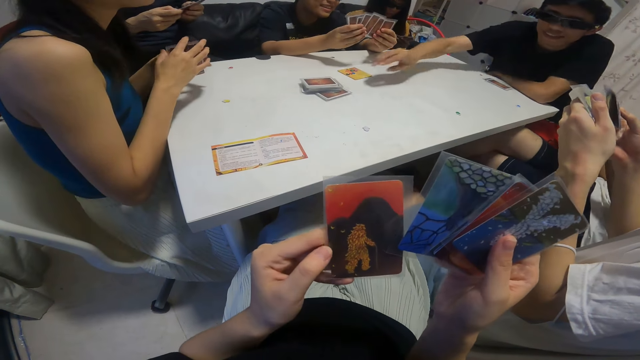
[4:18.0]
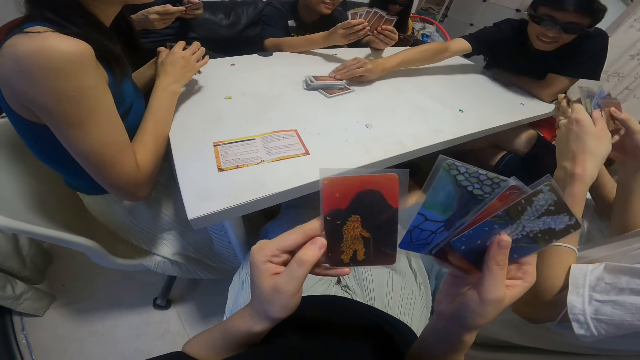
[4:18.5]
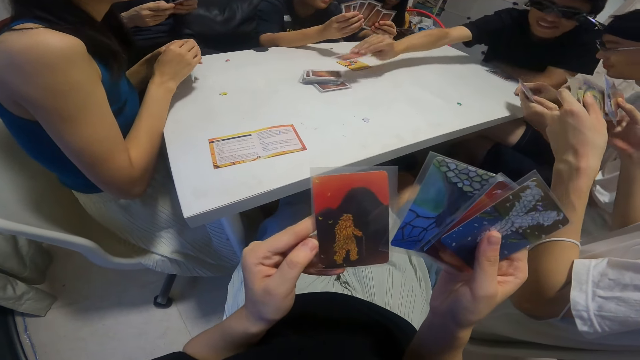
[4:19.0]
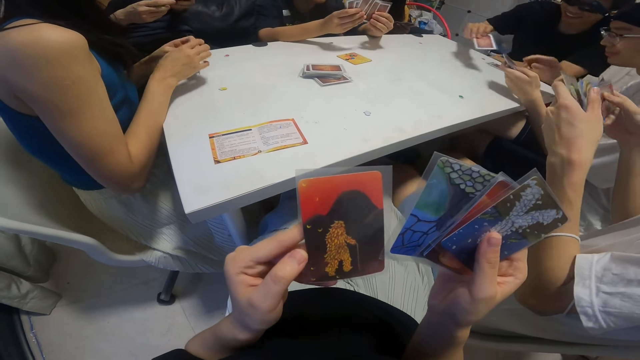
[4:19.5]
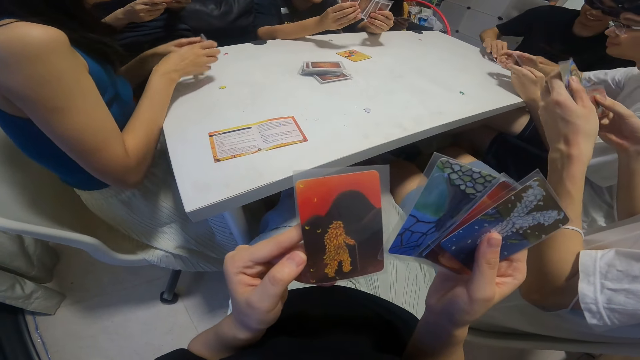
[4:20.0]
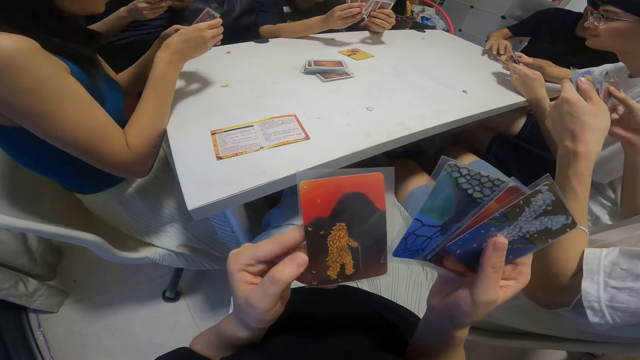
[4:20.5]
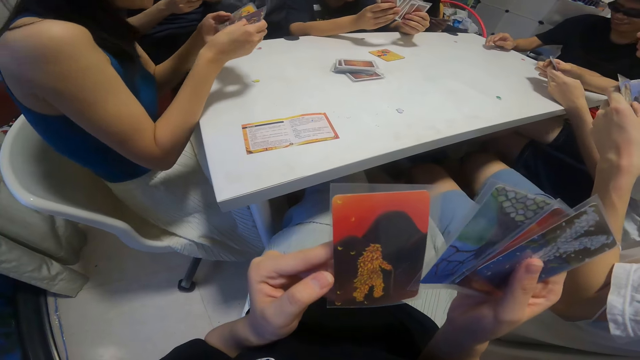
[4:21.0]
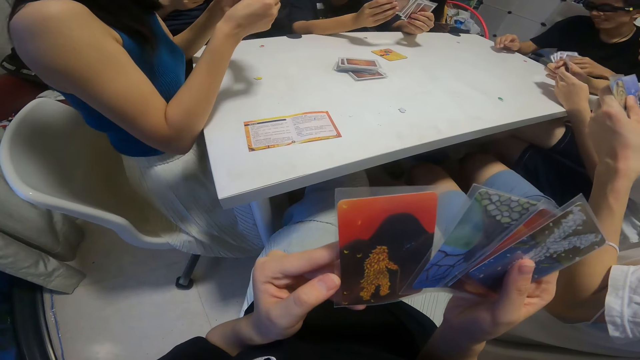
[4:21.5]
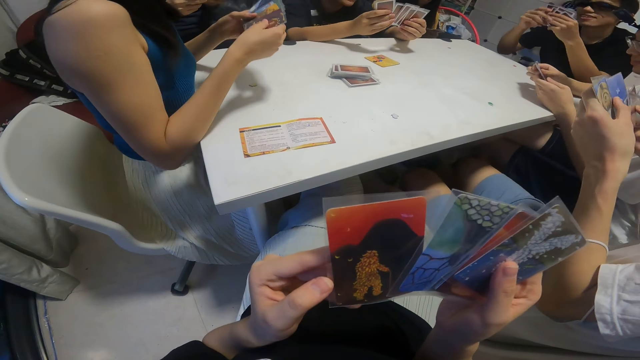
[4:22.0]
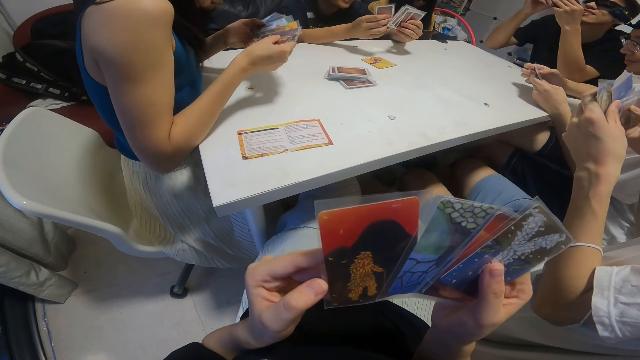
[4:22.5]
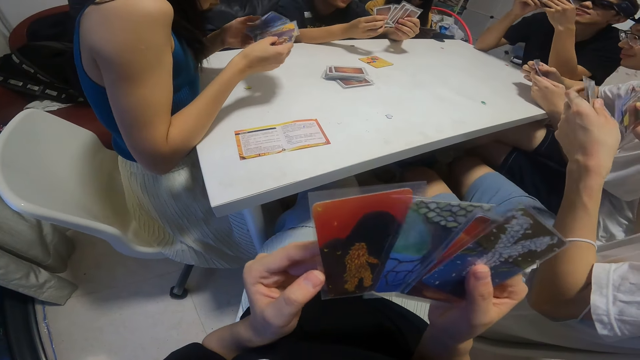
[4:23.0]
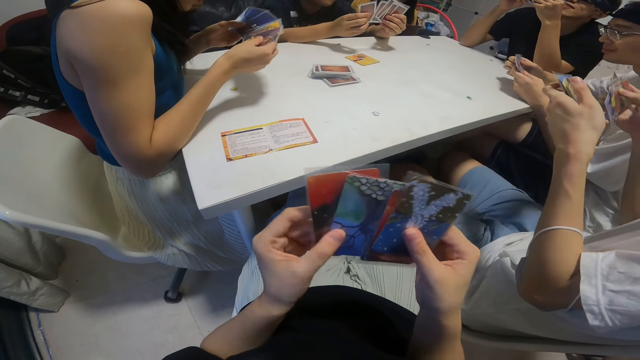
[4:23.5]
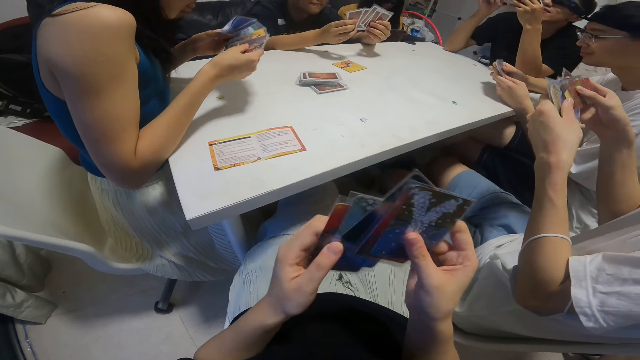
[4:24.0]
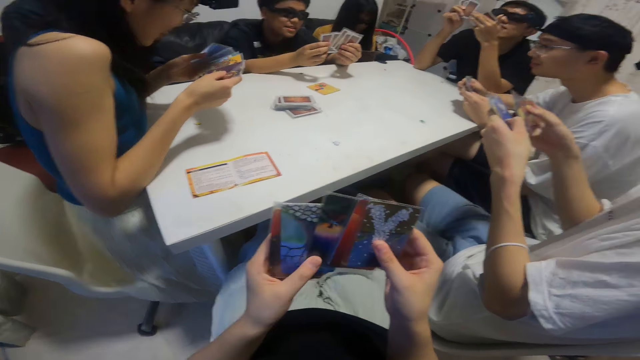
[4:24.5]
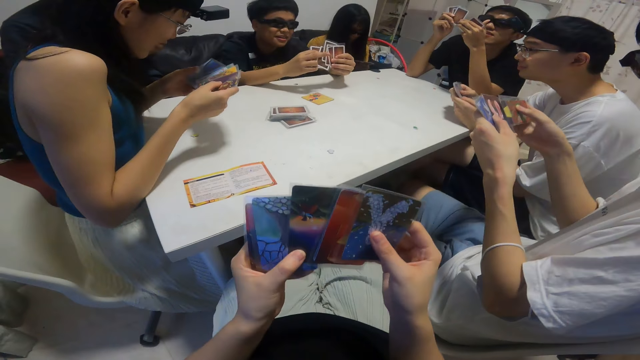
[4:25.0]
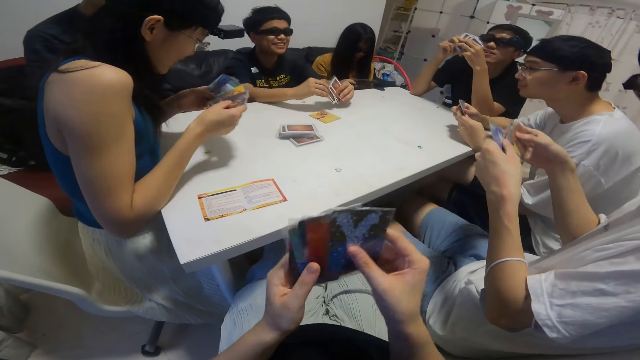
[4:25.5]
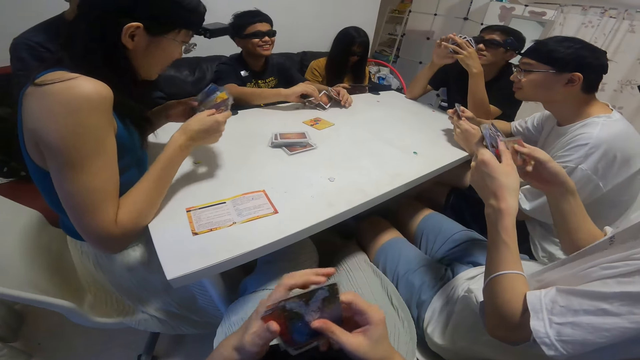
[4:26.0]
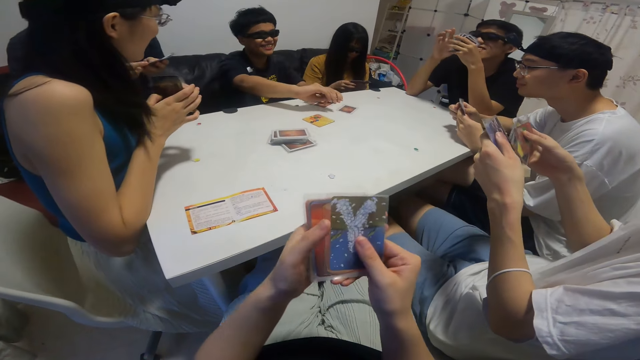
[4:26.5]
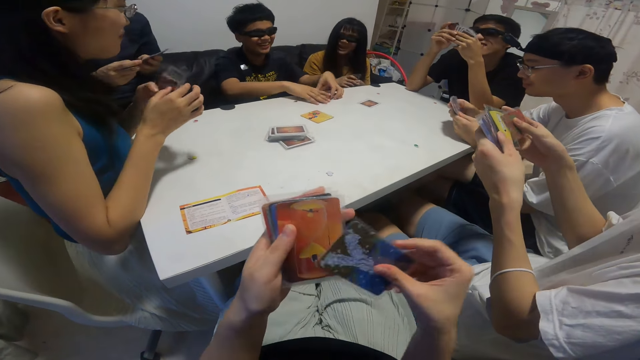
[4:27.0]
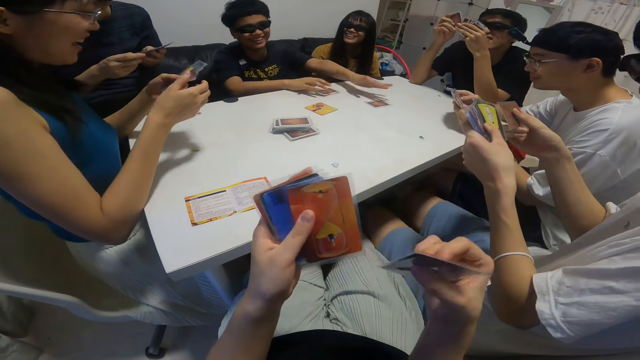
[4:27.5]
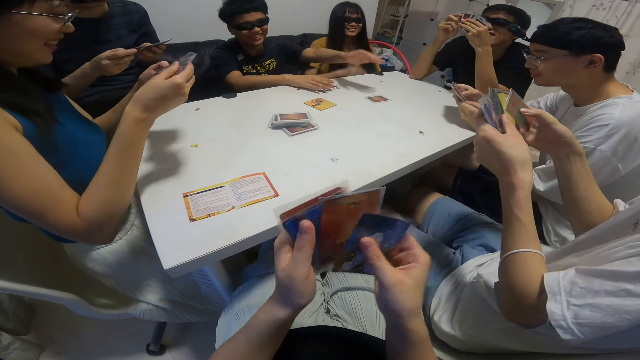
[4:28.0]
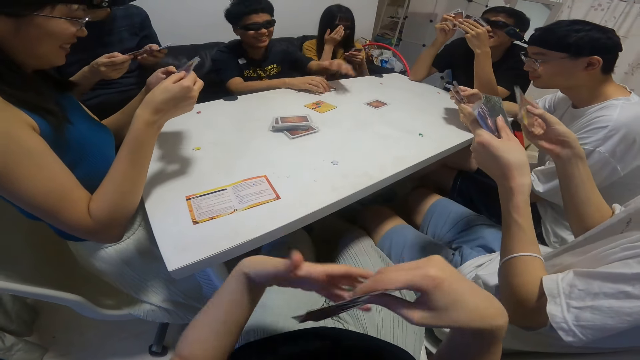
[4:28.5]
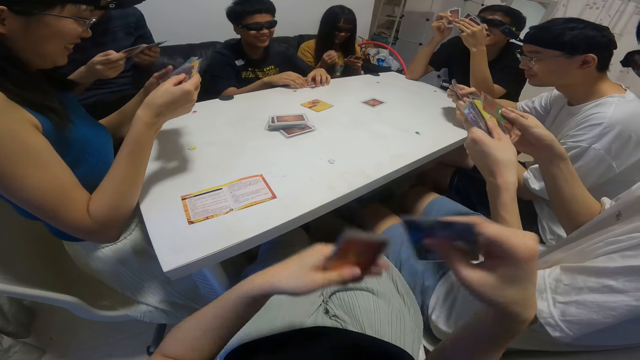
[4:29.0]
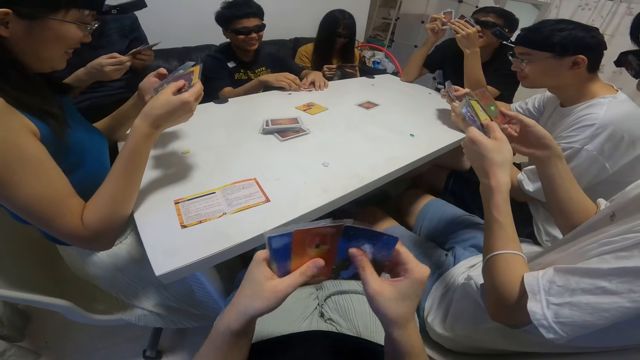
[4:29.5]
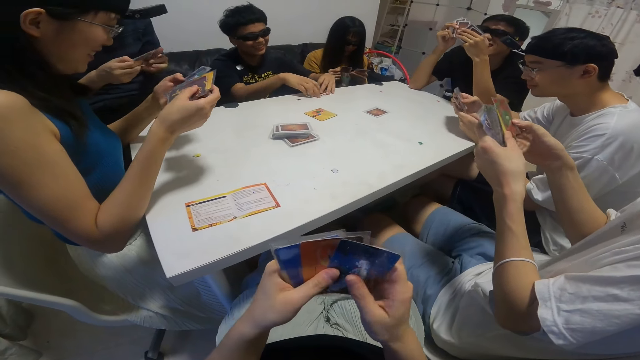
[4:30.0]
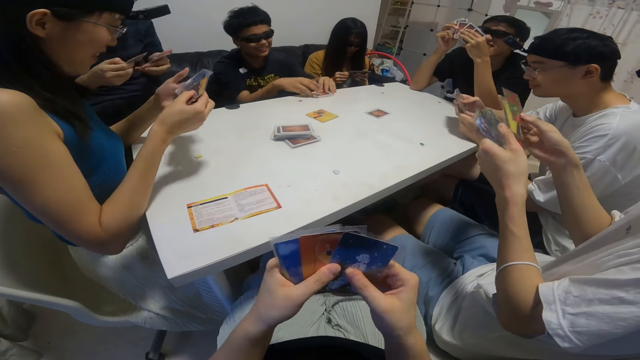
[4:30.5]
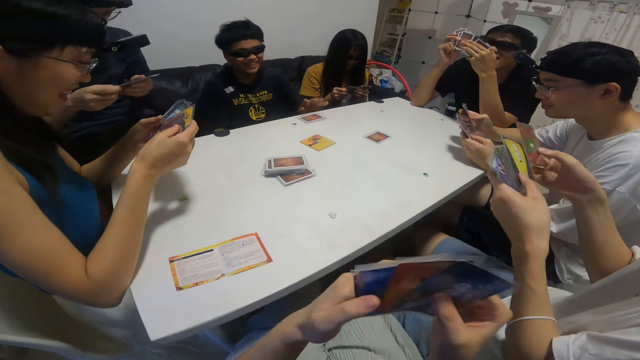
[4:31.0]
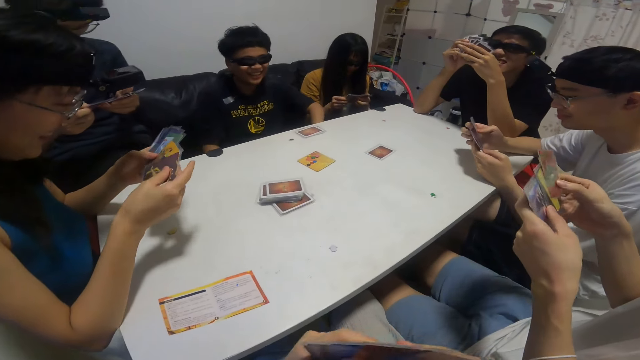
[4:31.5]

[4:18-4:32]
A boy picks up a card on the table with his right hand. The camera wearer looks at the cards. They look at the cards again. A woman looks at the cards. The camera wearer looks at the cards. The boy arranges cards with both hands. The camera wearer shuffles the cards. A man puts the cards on the table. The camera wearer converses with the man and another woman. They turn the cards.

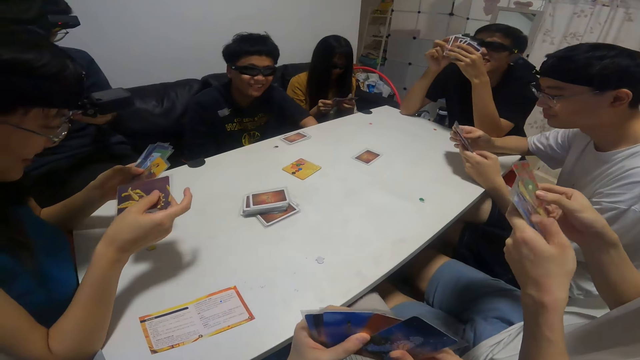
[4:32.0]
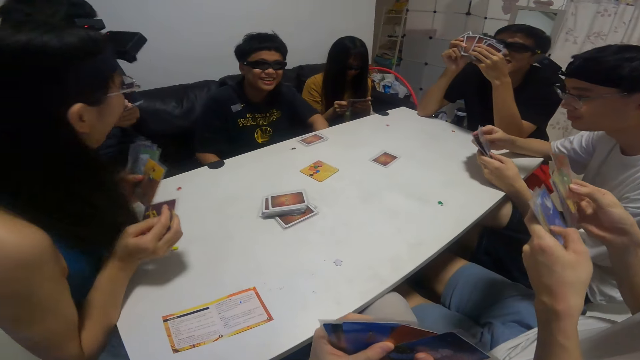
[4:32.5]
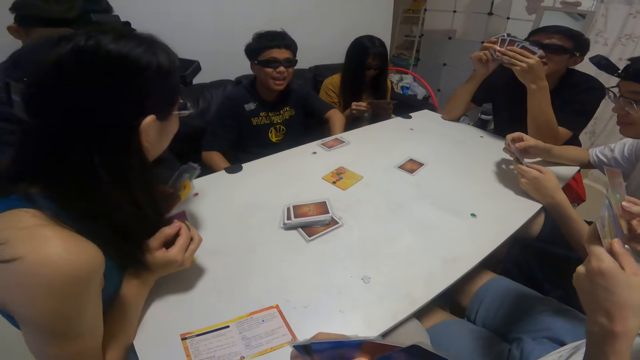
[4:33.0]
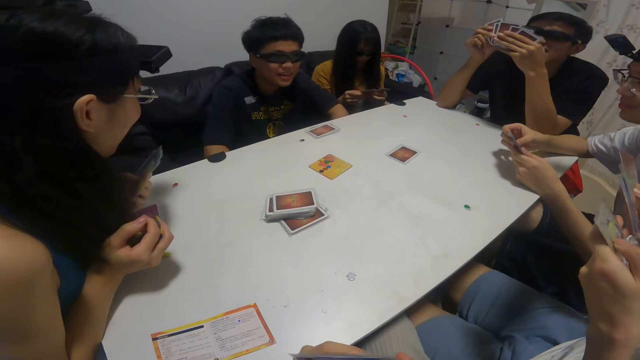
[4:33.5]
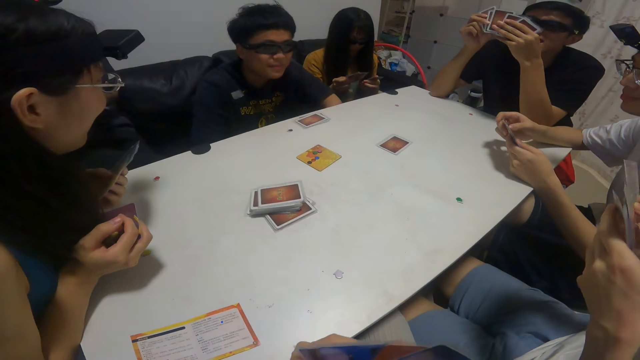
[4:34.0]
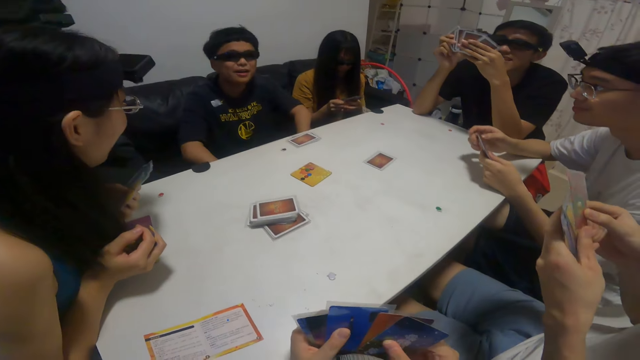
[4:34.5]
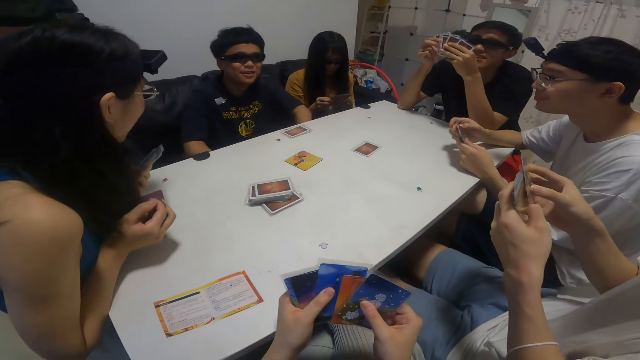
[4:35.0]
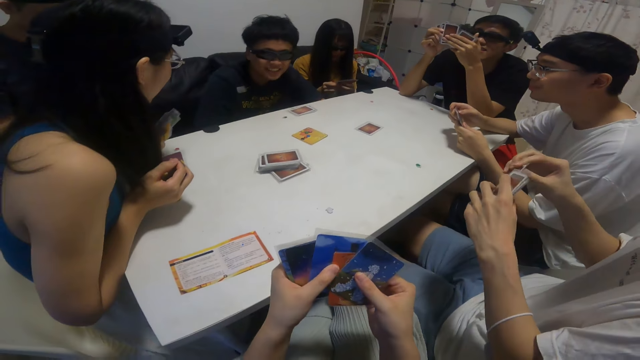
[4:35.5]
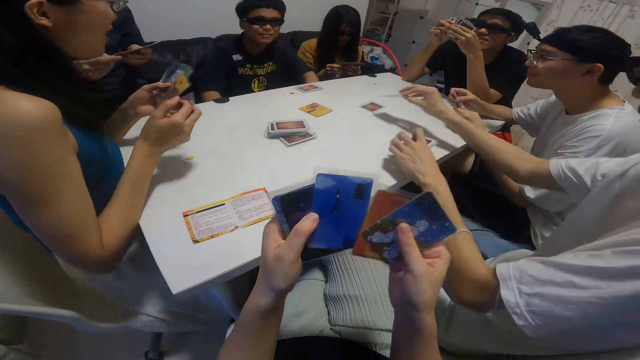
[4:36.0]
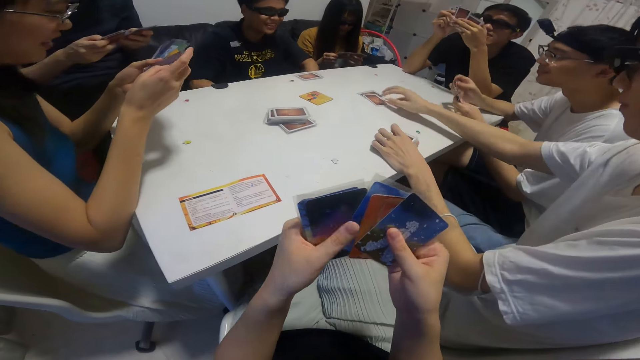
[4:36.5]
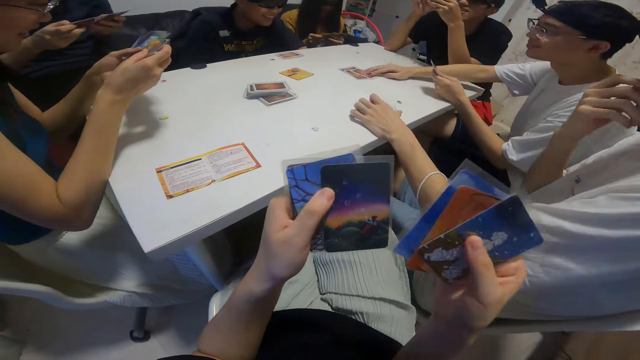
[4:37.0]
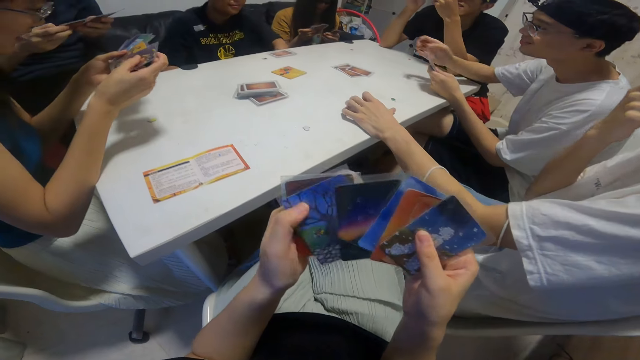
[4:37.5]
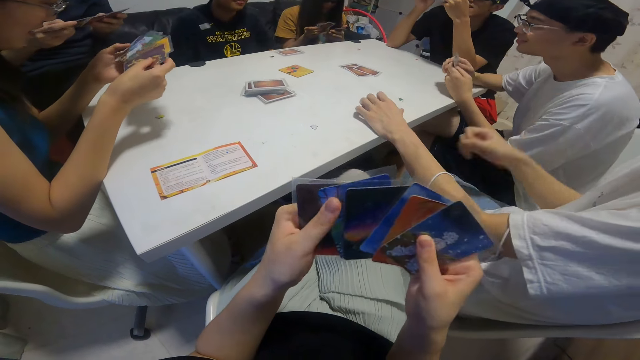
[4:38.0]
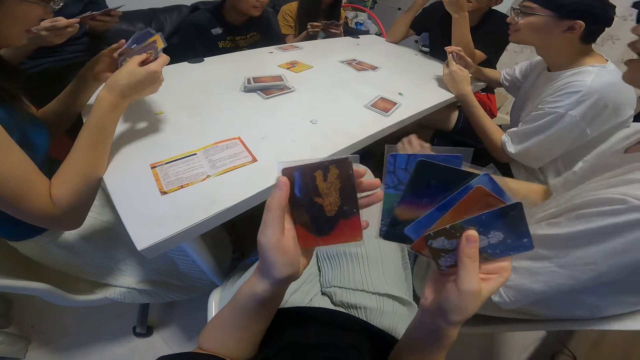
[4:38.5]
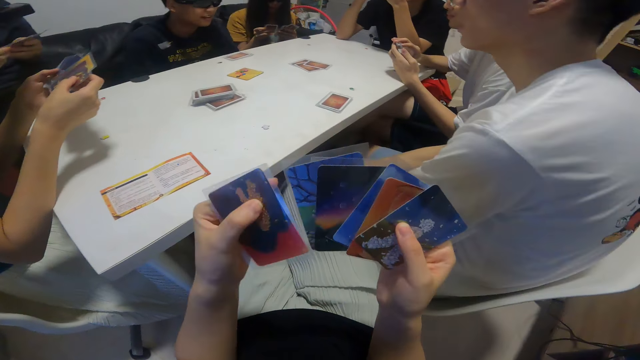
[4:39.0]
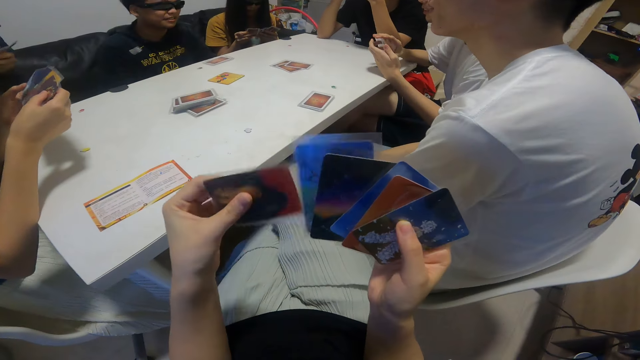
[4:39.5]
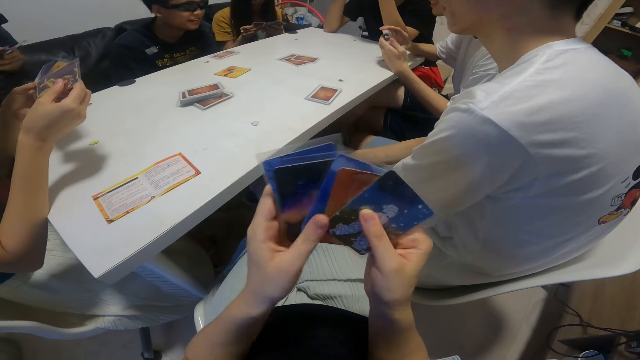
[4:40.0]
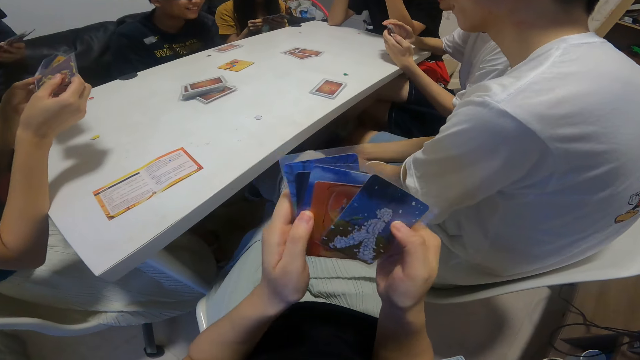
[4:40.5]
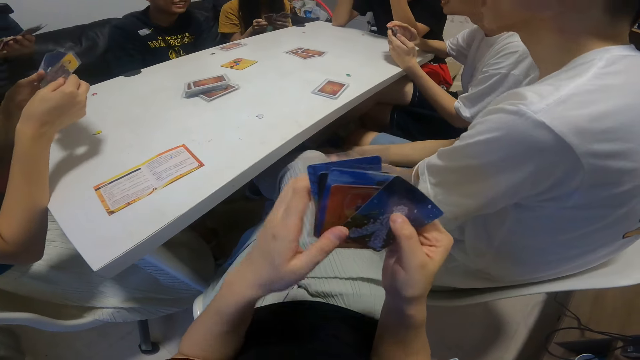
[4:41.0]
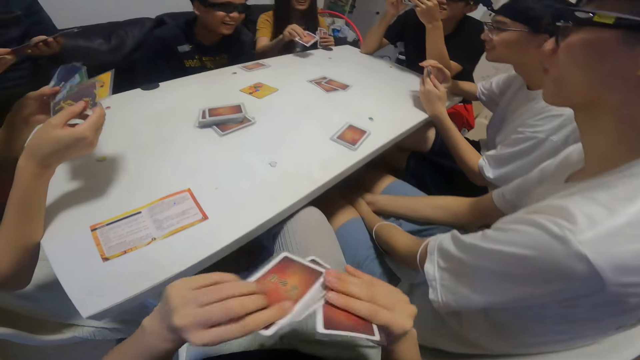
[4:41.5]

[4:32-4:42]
The camera wearer converses with a woman, another woman and a man. They look at the cards. A man puts the cards on the table. A boy drops a card on the table with his right hand. The camera wearer shuffles the cards on the table. Another boy drops a card on the table with his right hand. The camera wearer looks at the cards on the table. They turn the cards.
